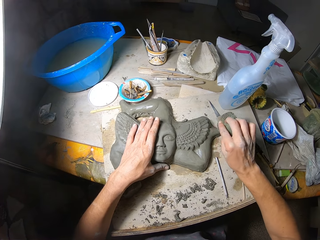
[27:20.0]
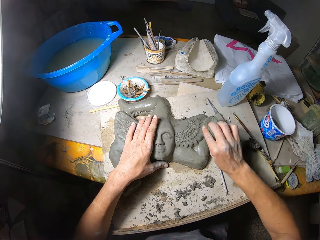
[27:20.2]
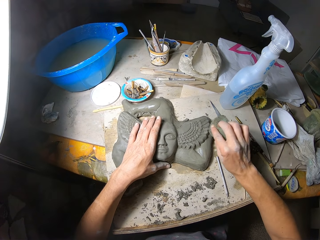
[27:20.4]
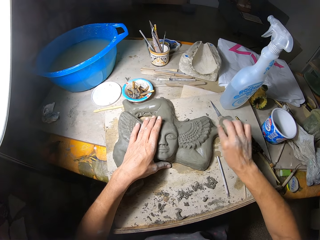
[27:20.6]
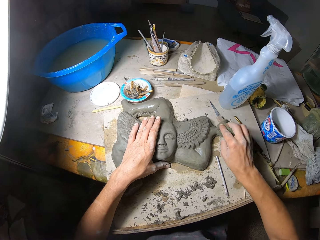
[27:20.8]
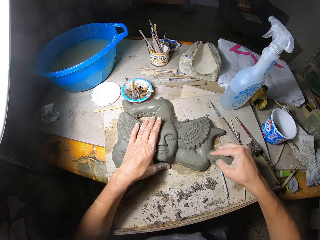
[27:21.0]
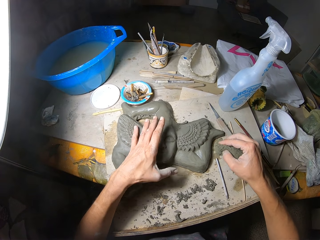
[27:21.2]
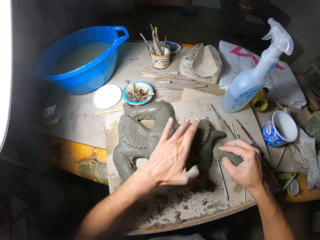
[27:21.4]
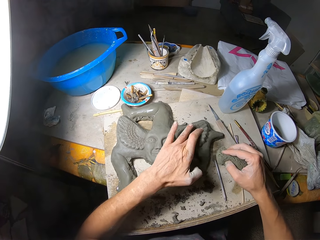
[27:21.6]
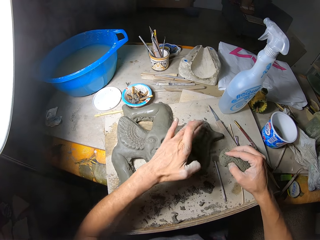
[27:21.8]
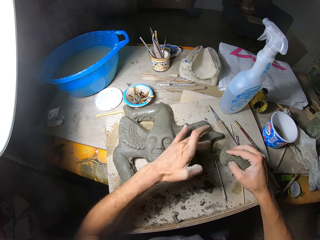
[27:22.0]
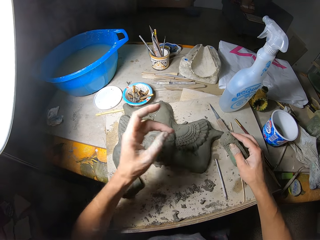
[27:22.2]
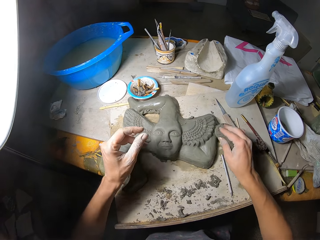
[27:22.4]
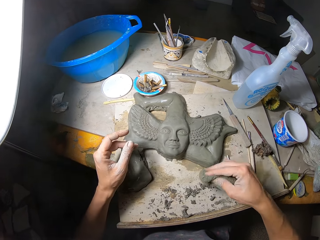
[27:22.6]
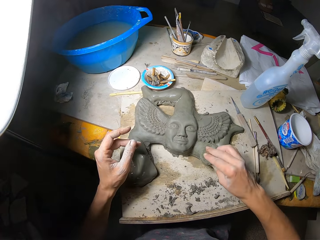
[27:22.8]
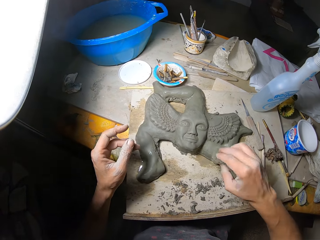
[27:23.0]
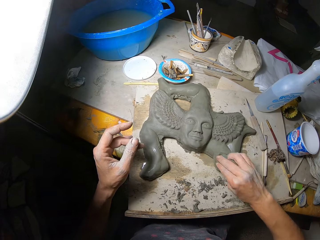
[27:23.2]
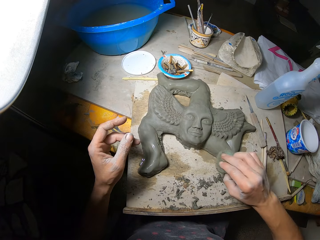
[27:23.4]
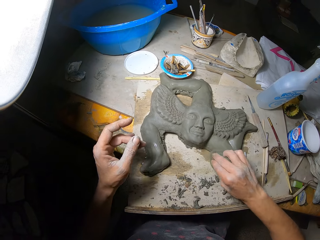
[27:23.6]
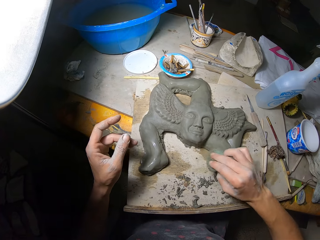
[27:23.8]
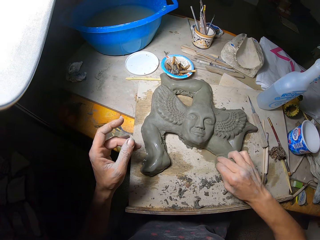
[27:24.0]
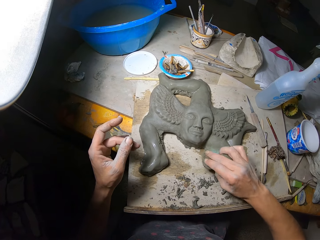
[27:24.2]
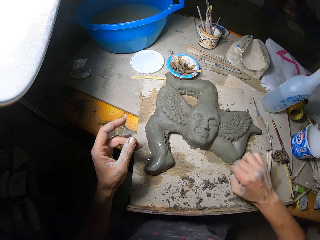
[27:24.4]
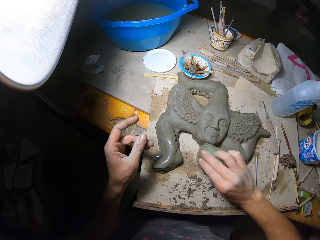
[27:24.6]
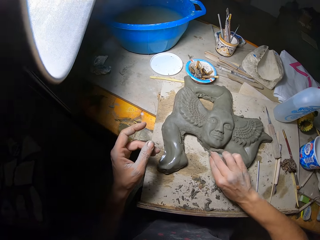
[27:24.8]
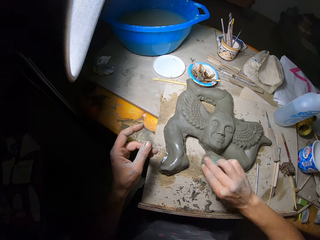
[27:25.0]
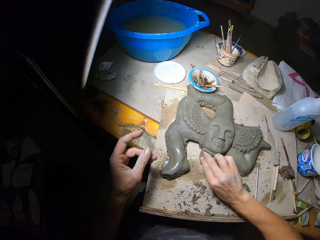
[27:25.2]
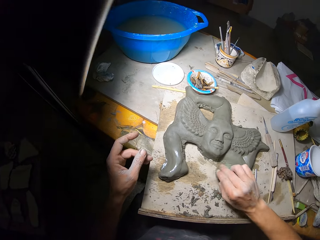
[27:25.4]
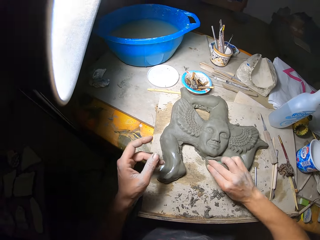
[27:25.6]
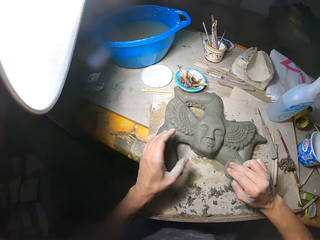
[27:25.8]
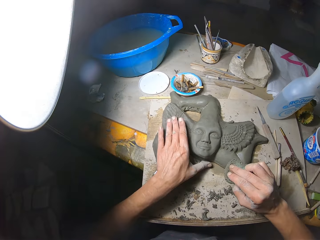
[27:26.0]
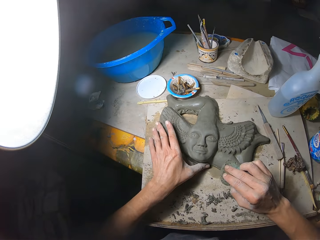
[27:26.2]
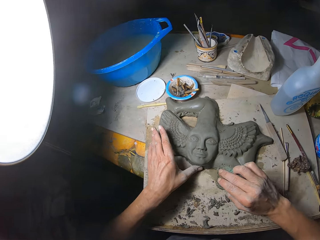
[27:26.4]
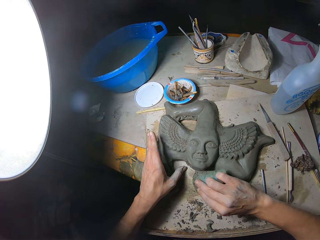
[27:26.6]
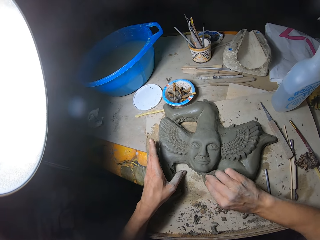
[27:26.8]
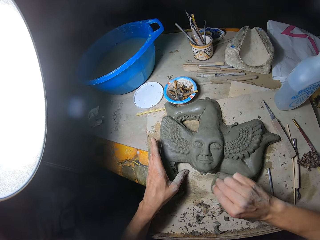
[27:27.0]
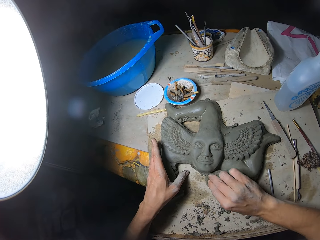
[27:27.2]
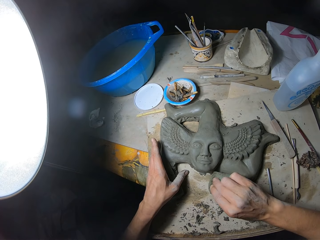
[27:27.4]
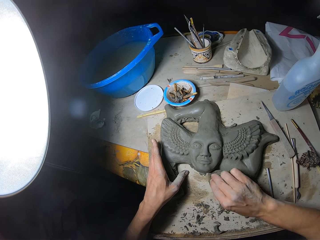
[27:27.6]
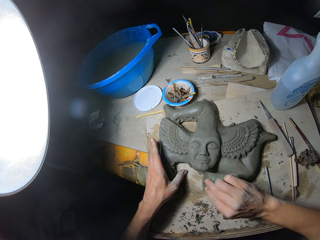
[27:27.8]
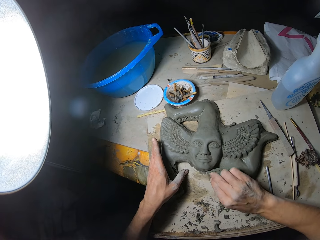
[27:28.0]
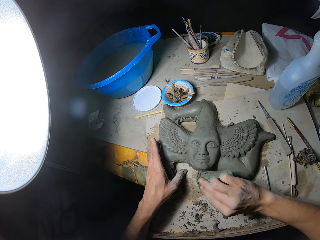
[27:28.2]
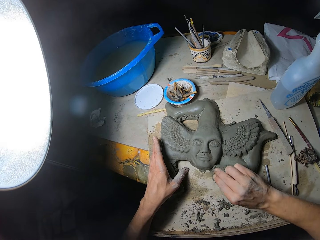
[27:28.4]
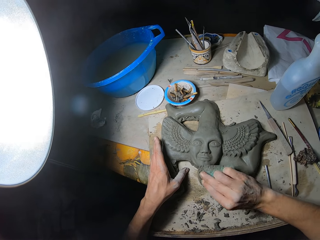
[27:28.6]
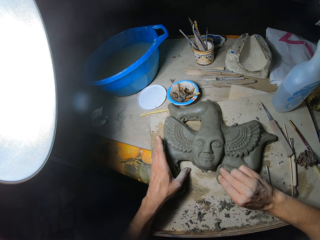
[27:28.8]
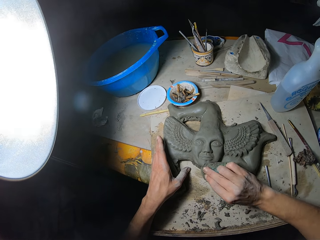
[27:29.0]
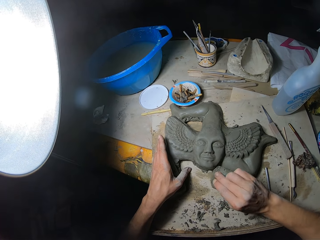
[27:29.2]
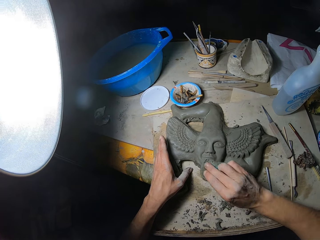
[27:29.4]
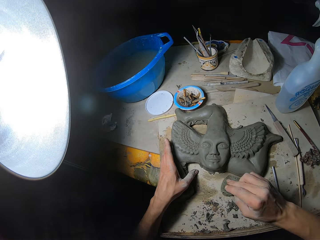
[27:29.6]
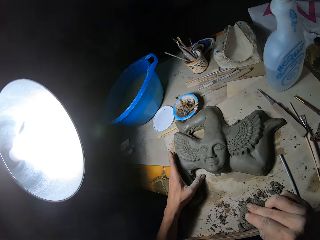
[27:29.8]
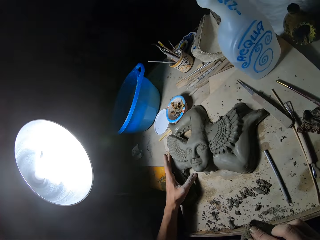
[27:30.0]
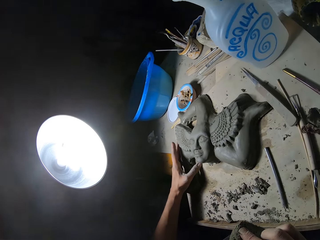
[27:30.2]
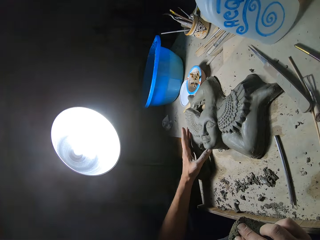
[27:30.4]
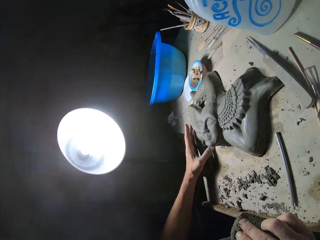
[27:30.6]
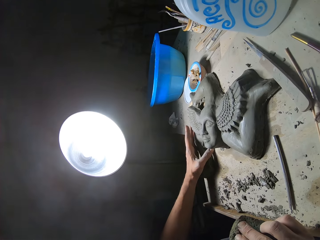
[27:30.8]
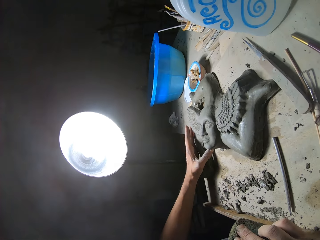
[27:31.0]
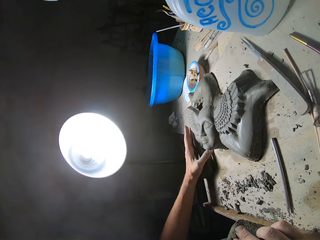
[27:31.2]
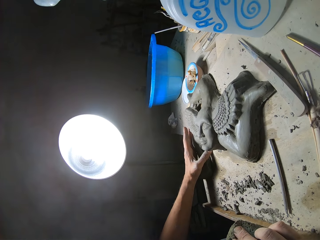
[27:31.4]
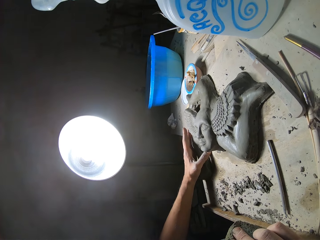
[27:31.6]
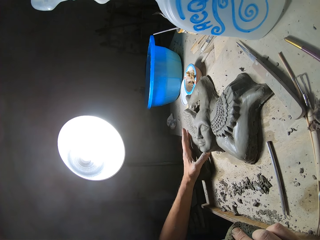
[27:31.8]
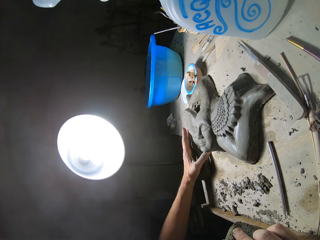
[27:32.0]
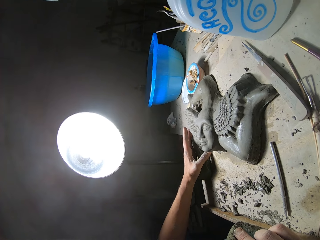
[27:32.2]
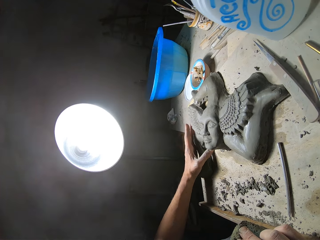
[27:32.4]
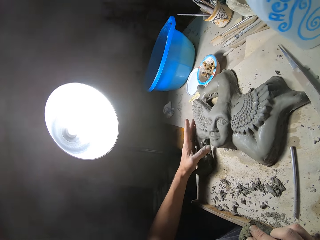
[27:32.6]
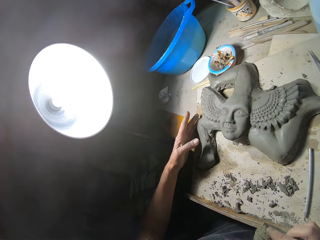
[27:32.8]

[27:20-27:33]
The camera wearer wipes the sculpture or mold clay with her left middle finger. They clean the sculpture with the sponge in her right hand. They wipe the sculpture with her left thumb. They hold the mold clay with his left hand. They clean the sculpture with the sponge in her right hand. They examine the mold clay.

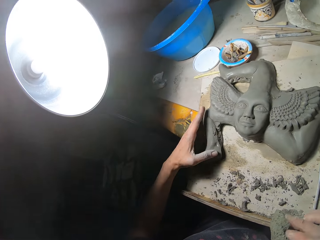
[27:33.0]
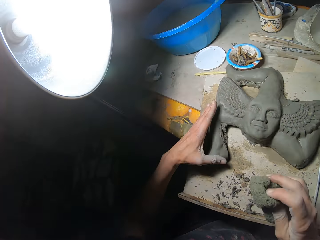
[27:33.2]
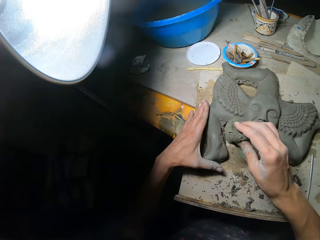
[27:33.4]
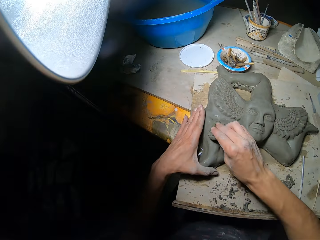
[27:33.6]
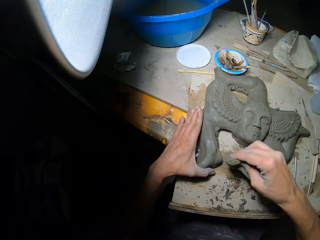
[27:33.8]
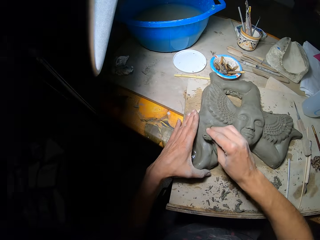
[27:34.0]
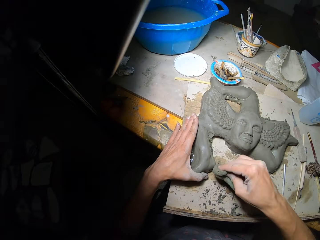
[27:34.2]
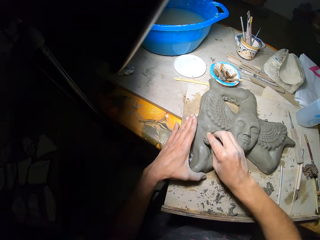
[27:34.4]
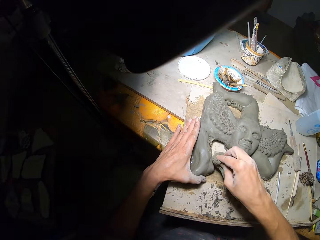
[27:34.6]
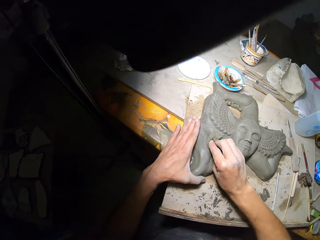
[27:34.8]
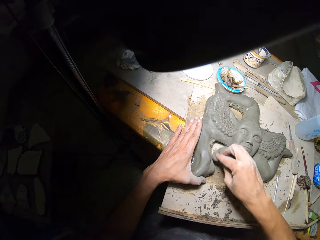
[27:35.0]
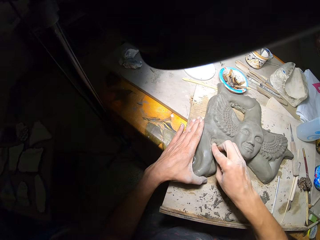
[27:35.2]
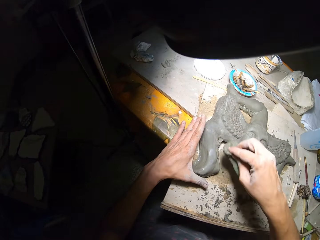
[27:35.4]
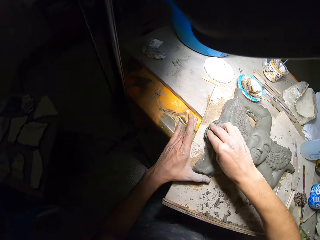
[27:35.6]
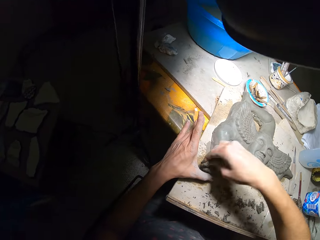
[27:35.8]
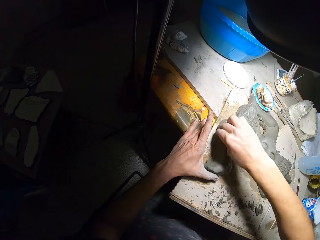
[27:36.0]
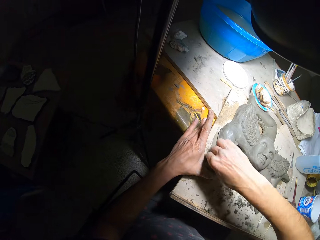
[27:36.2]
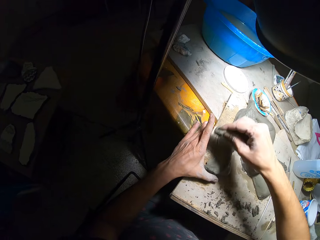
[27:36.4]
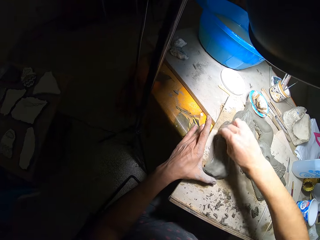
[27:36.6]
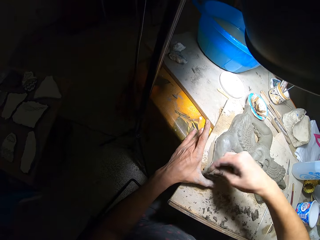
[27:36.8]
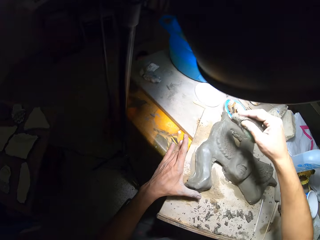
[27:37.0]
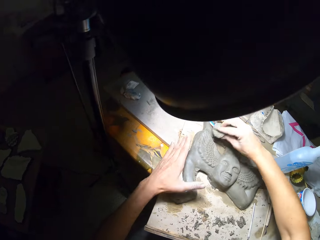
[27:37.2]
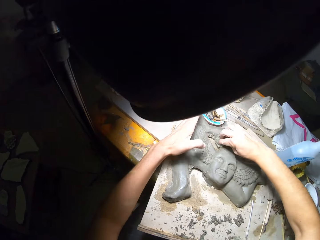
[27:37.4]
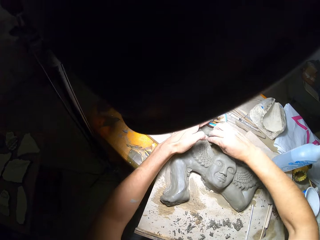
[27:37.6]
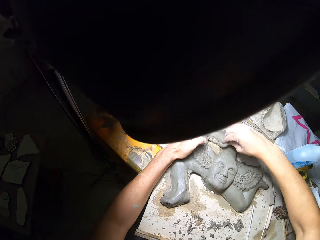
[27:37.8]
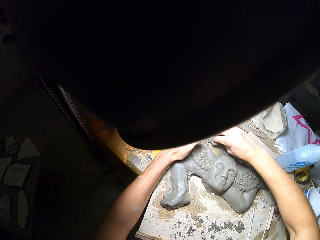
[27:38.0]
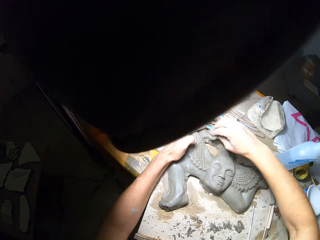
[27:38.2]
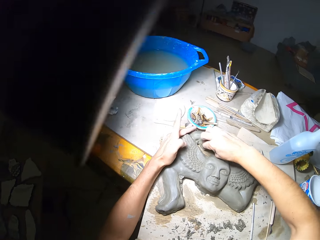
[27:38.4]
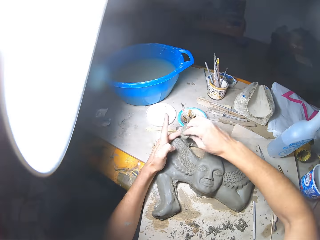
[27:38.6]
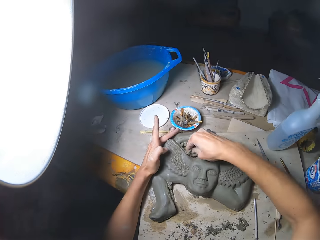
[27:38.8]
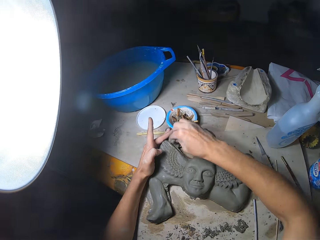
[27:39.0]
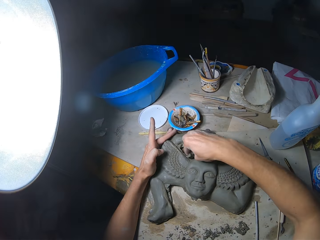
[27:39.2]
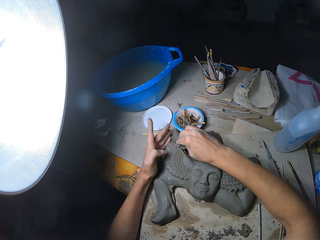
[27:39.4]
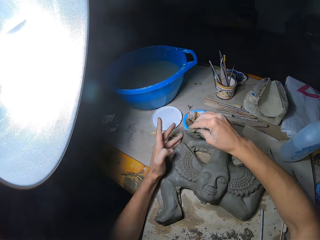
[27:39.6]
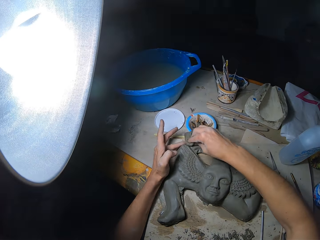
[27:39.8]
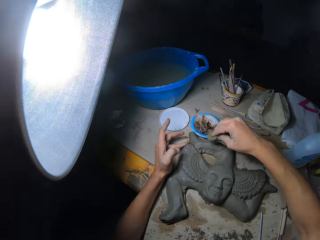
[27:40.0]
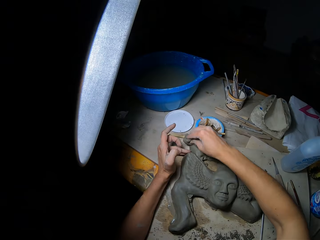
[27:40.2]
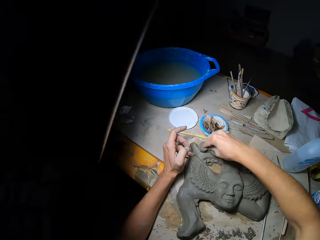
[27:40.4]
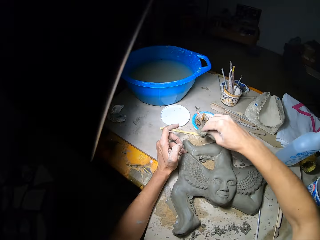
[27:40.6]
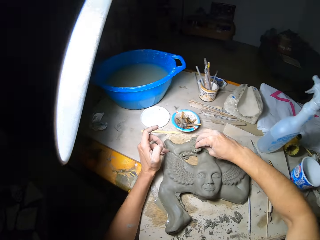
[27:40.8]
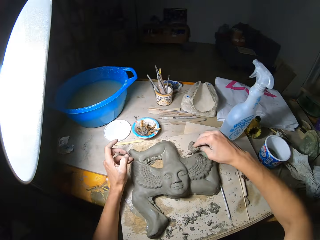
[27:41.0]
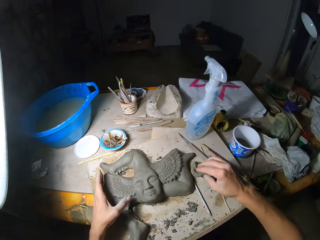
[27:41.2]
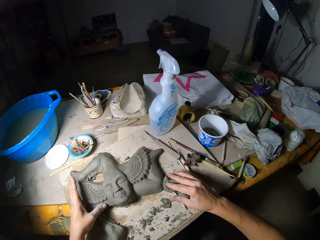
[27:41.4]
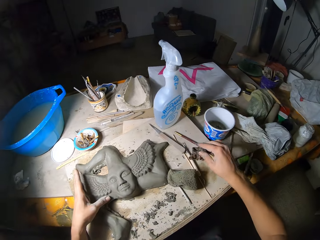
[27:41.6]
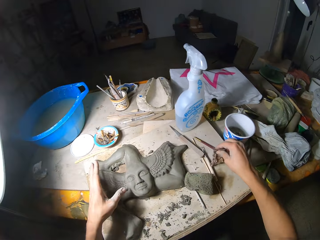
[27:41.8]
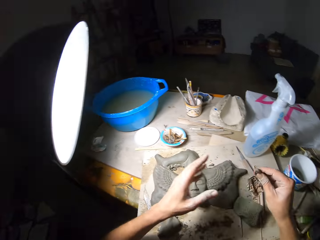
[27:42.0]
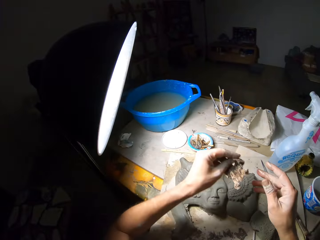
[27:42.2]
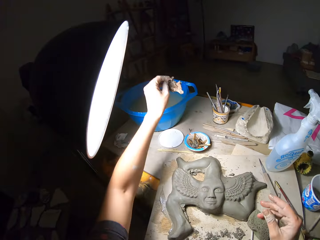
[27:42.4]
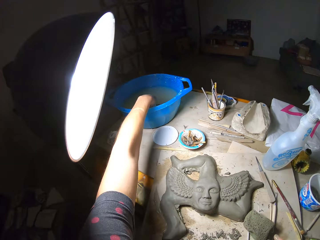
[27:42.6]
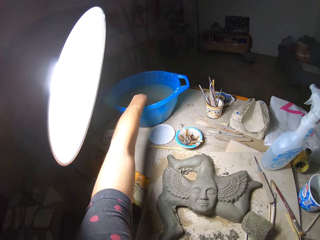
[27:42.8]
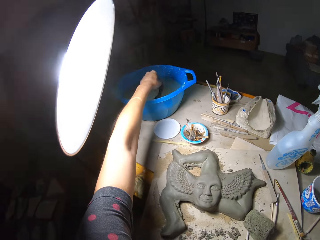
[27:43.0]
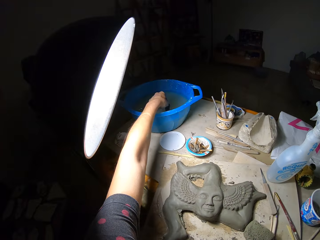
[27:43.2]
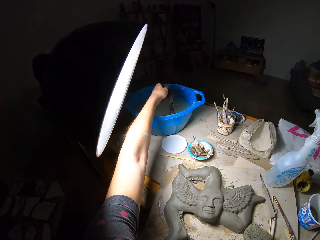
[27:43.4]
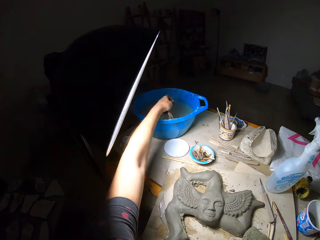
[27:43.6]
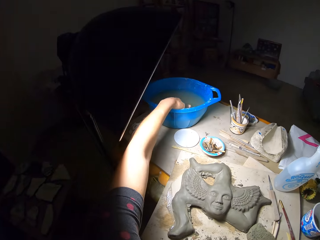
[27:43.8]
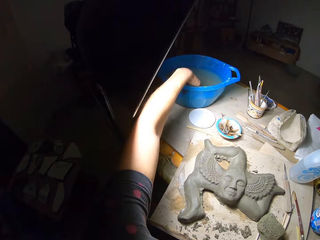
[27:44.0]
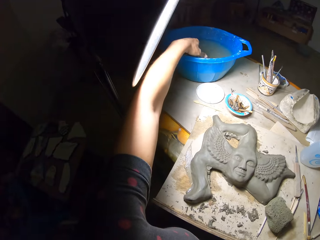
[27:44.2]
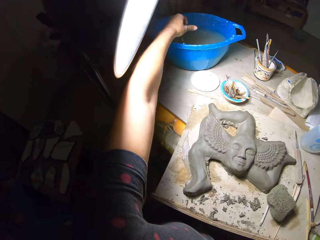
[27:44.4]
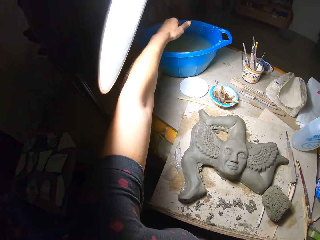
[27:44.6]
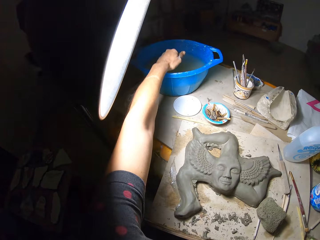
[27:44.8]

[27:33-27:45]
The camera wearer cleans the sculpture with the sponge in her right hand. She moves her left hand on the sculpture and moves the sculpture with her left hand. She drops the sponge on the table with her right hand. She picks up the cloth from the table with her right hand. She moves the cloth from her right hand to her left hand. She rinses the cloth in a bowl of water on the table with her left hand.
